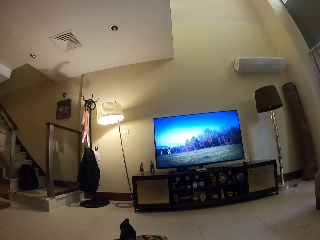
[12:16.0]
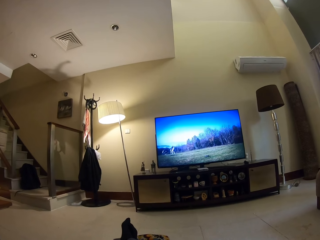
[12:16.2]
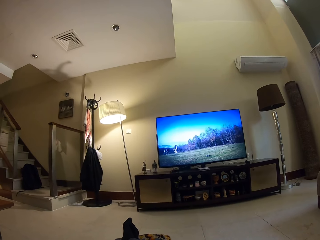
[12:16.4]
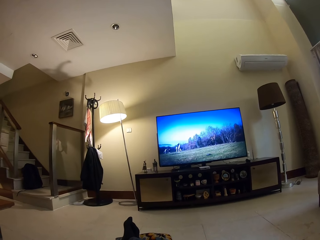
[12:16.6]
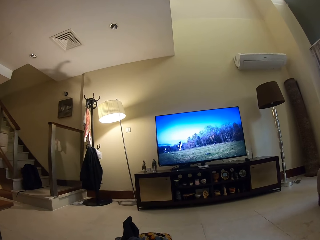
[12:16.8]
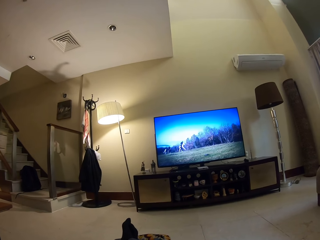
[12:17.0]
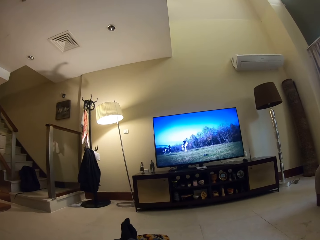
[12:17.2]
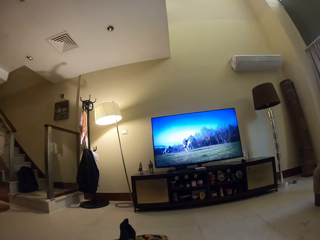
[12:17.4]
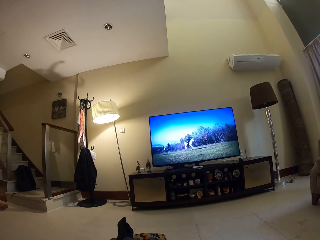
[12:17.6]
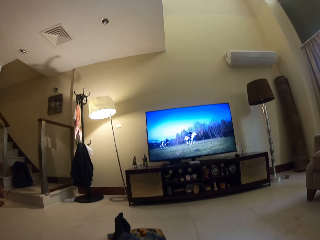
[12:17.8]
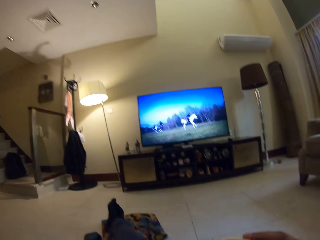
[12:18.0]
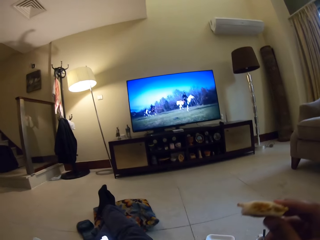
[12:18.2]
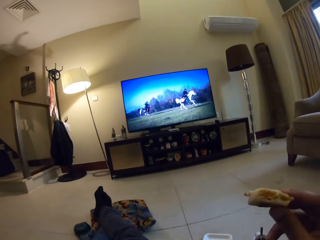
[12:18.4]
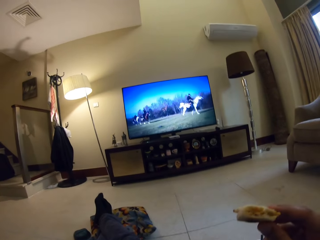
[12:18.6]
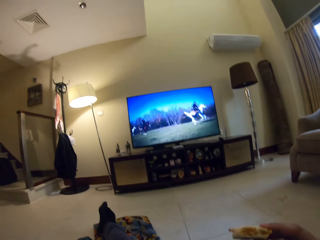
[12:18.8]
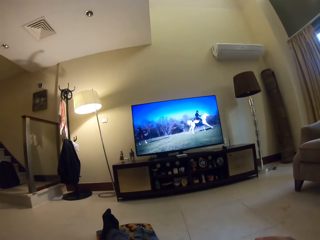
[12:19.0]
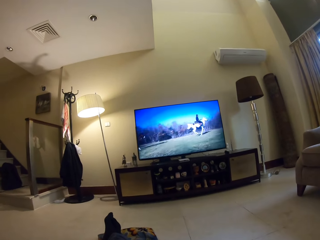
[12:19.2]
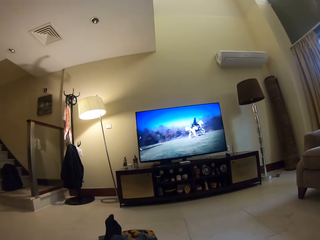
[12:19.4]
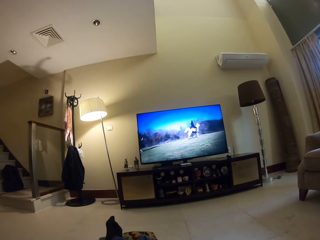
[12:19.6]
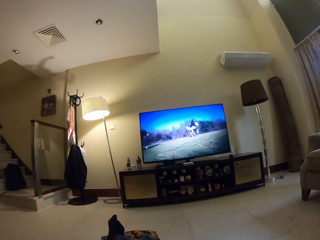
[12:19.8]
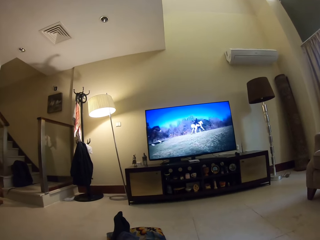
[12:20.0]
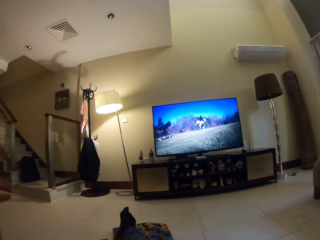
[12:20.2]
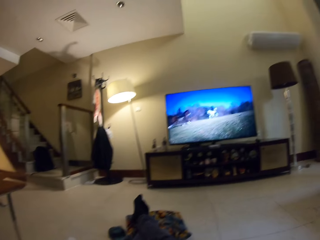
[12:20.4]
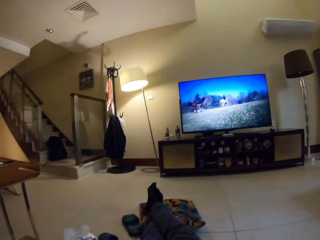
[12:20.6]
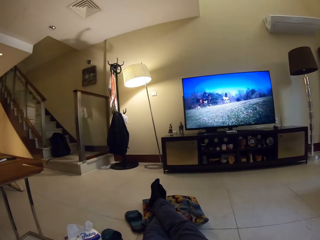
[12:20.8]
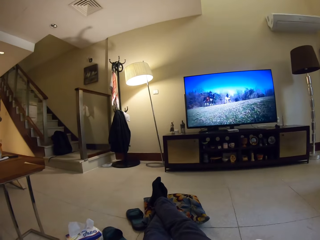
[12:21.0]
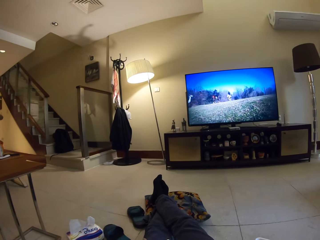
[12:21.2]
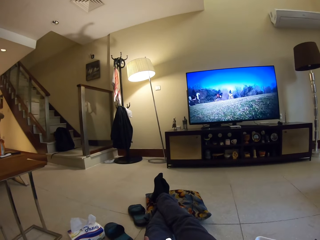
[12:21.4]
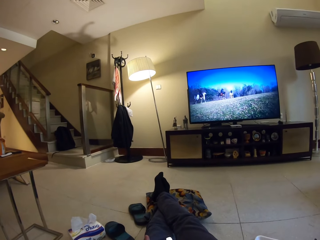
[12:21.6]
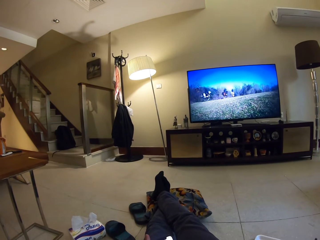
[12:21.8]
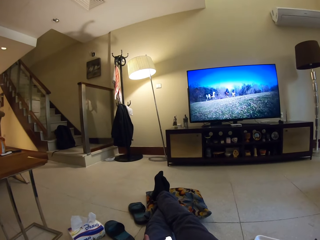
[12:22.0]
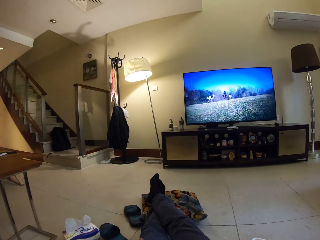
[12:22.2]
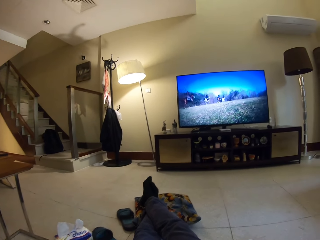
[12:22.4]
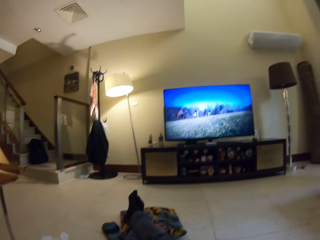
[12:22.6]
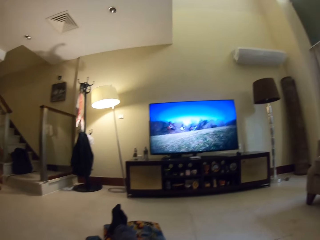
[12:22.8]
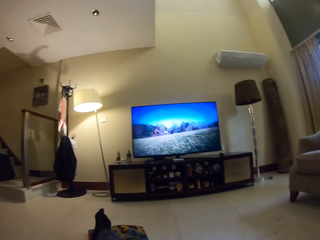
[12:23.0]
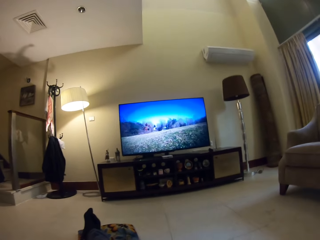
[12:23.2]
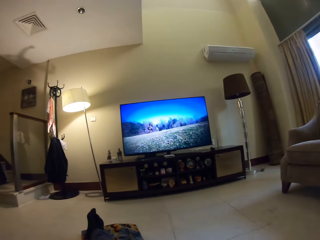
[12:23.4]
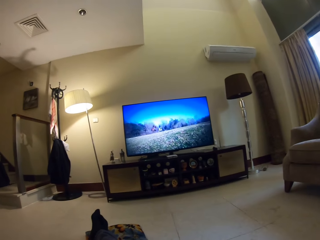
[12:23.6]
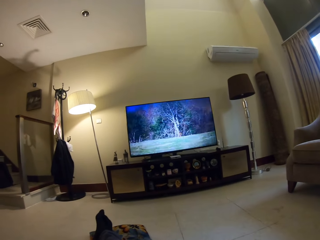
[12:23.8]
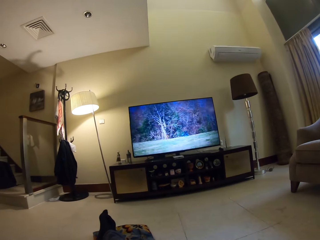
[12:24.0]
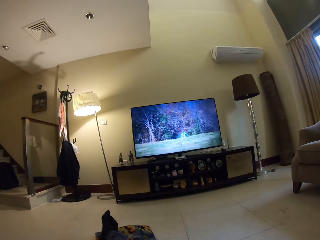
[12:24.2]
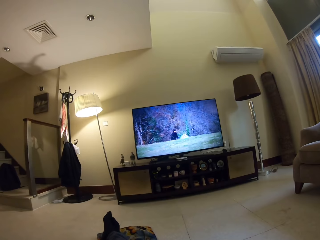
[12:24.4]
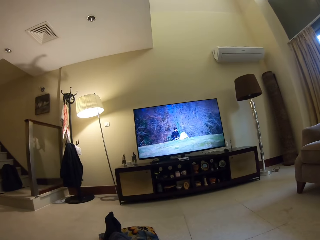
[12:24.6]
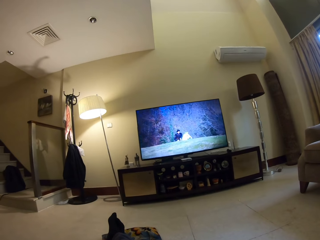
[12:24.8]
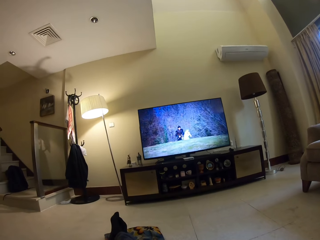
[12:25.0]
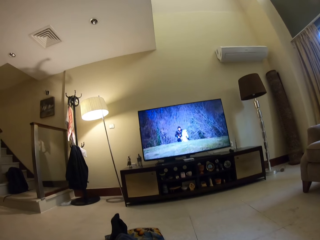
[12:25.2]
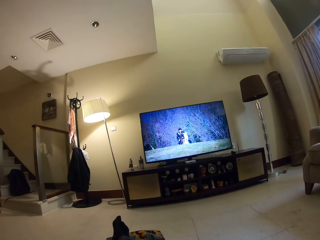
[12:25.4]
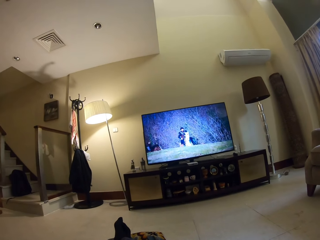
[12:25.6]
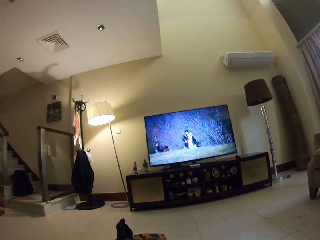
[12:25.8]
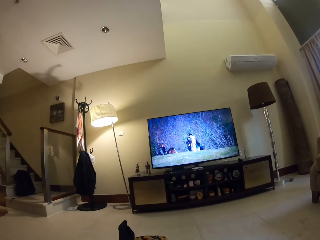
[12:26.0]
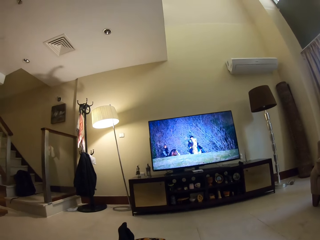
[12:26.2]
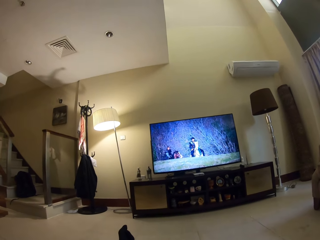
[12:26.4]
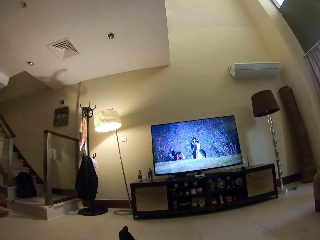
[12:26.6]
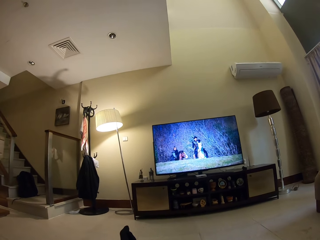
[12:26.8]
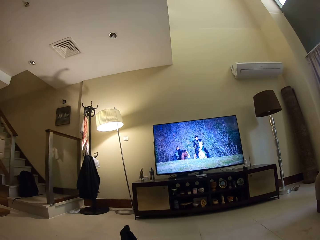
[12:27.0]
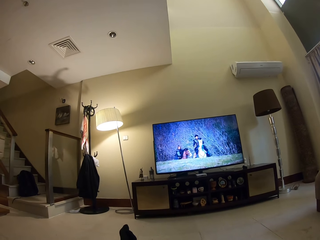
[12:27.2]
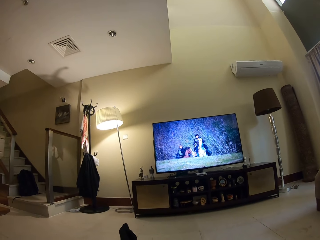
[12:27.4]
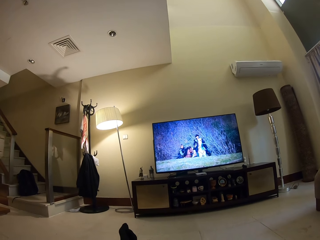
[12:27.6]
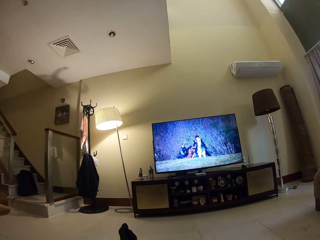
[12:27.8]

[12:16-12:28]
The camera wearer adjusts a pizza piece.

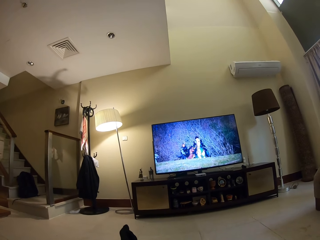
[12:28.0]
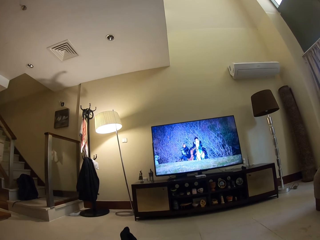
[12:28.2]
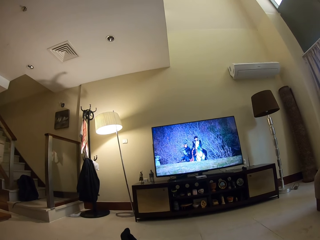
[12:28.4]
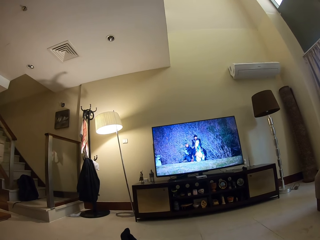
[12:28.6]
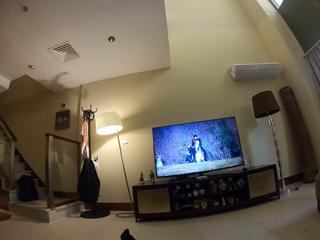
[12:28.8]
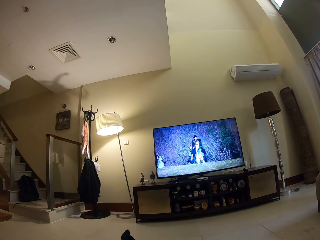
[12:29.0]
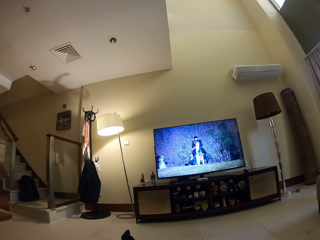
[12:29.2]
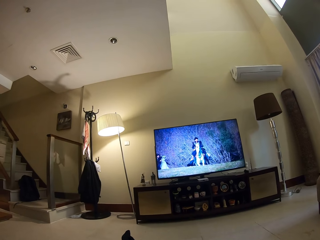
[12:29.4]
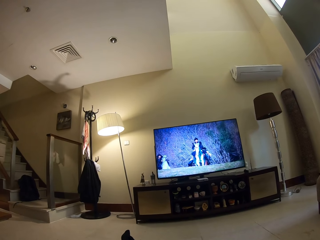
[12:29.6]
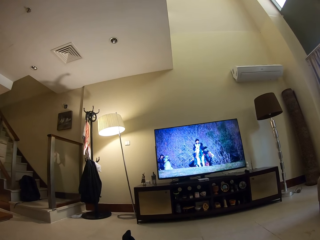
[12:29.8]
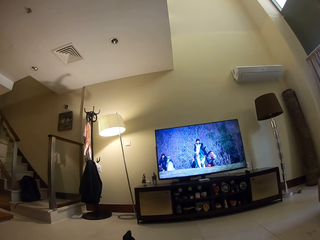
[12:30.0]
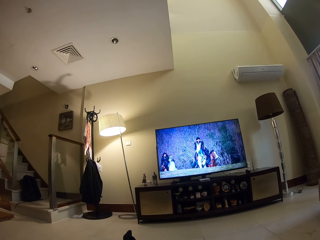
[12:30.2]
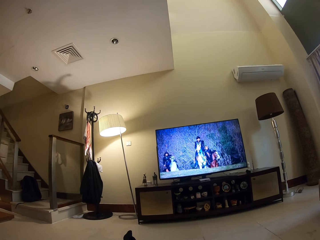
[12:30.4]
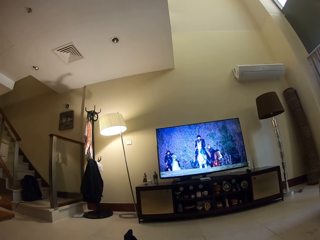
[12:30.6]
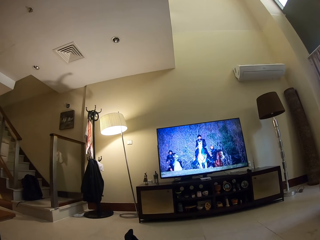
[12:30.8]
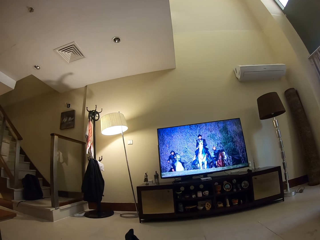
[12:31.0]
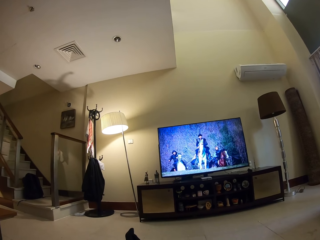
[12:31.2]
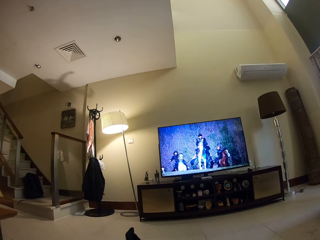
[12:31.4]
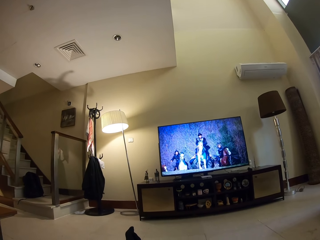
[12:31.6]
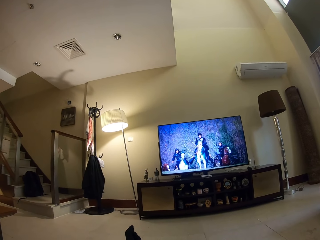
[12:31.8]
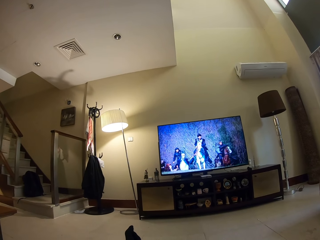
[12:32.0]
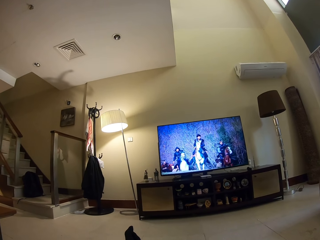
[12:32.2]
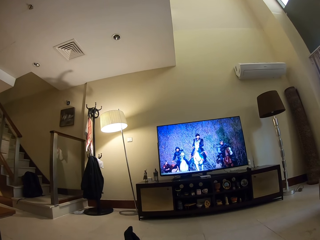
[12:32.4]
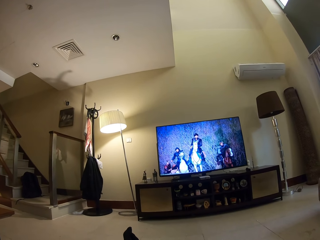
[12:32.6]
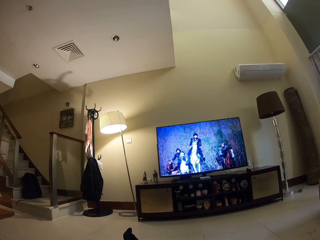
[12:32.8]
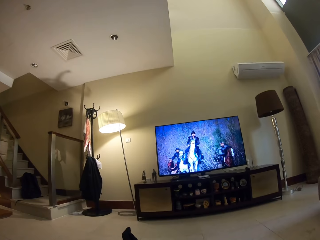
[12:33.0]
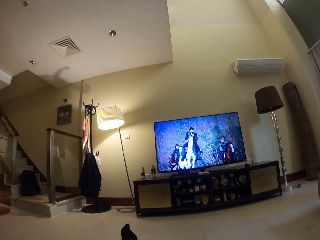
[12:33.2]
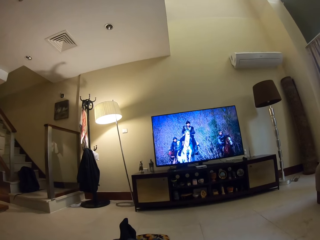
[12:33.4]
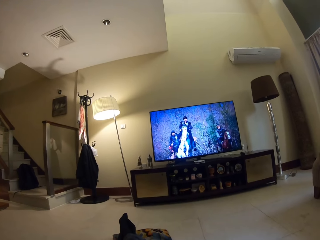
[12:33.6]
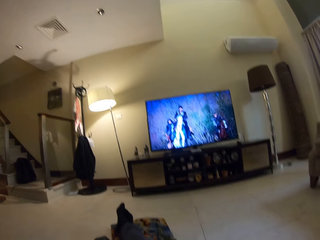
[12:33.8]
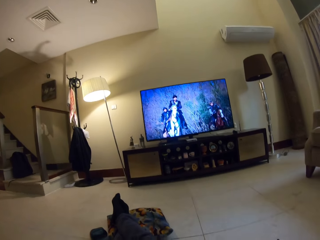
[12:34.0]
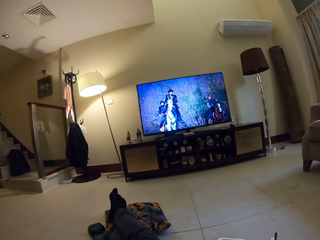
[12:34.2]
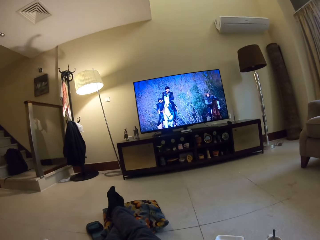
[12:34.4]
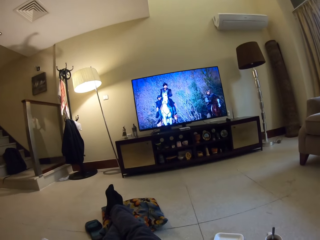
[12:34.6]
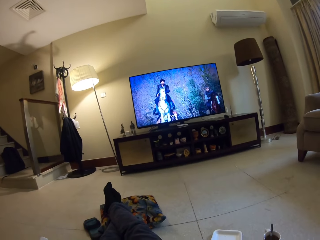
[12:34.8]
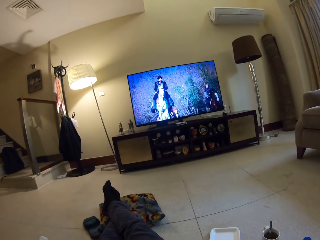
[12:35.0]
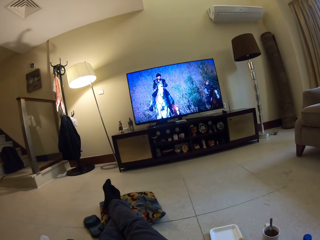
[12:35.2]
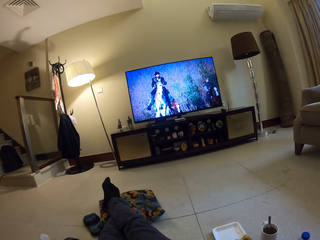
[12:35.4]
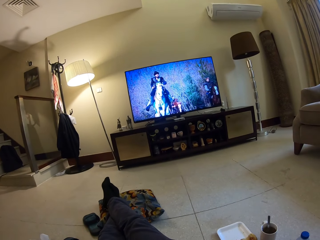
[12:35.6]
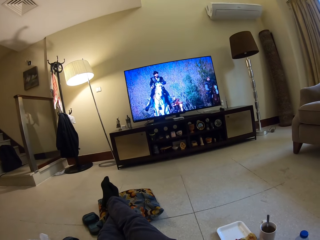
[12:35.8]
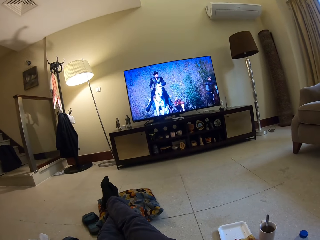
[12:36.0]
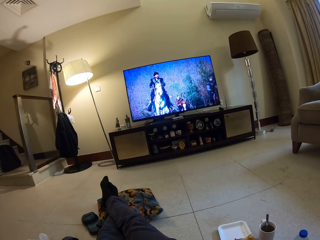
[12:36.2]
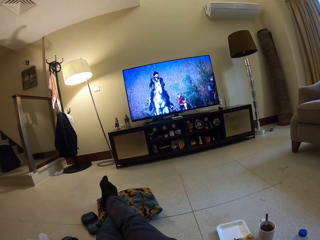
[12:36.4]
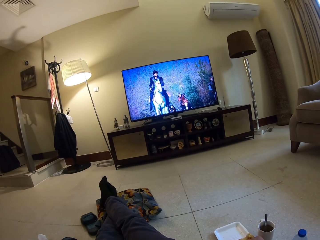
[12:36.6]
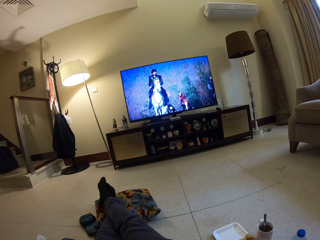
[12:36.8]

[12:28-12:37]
The camera wearer adjusts a pizza plate on the floor.
